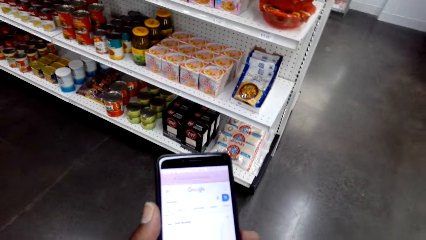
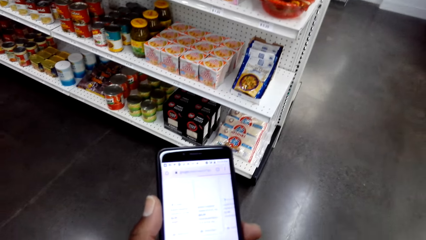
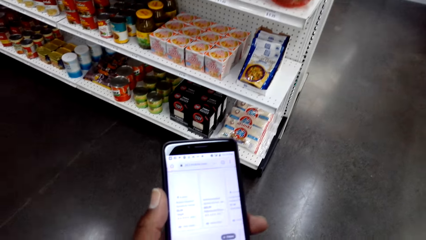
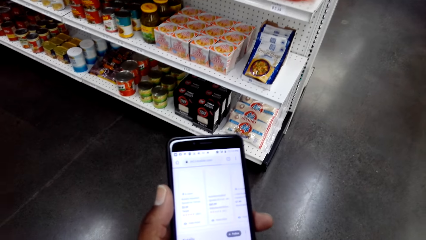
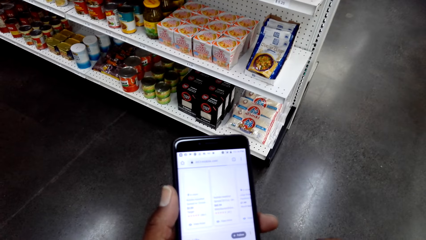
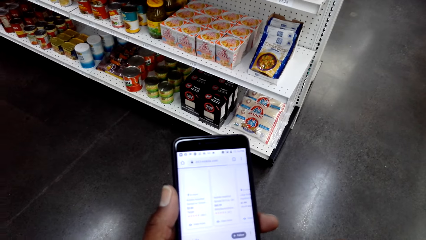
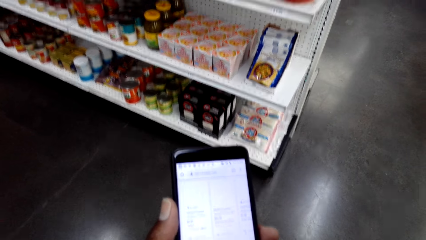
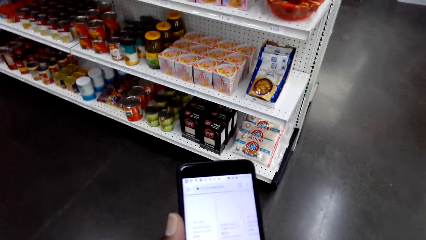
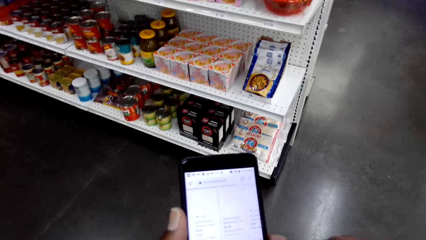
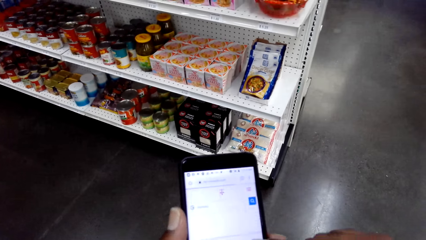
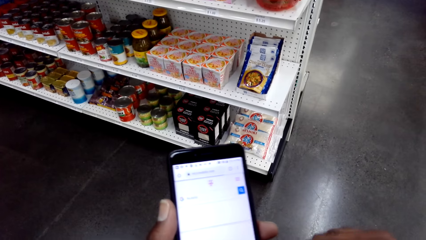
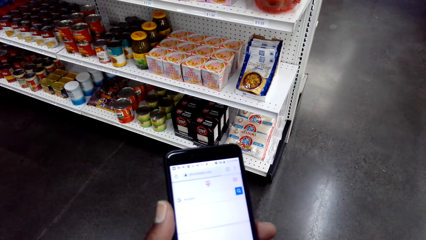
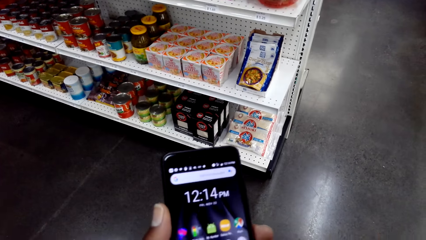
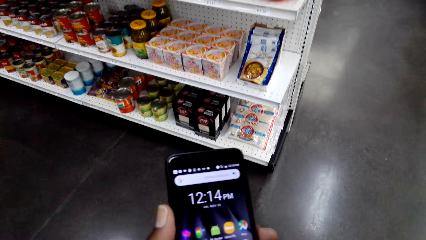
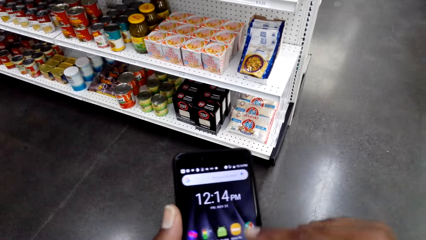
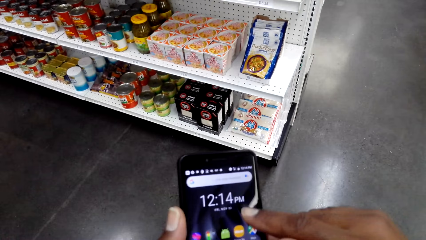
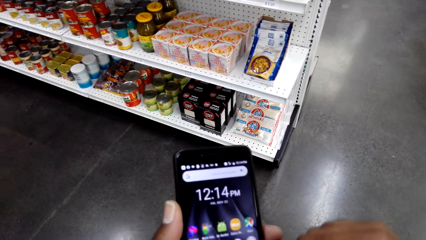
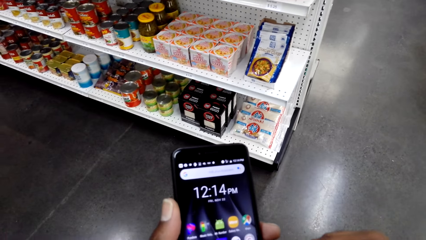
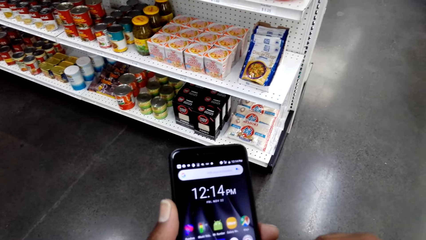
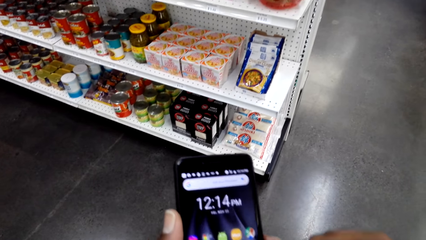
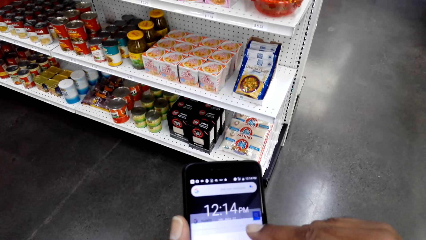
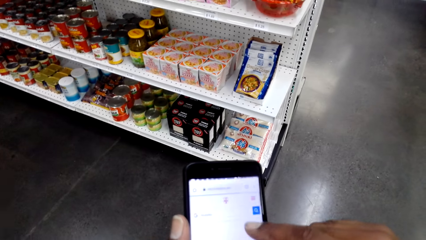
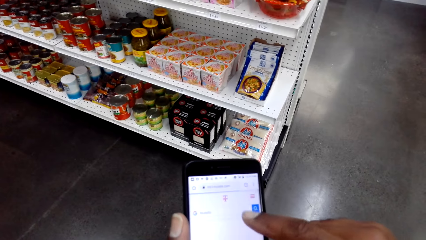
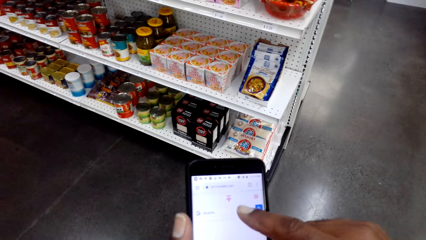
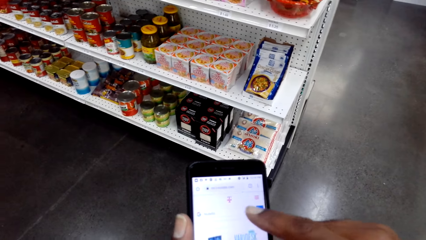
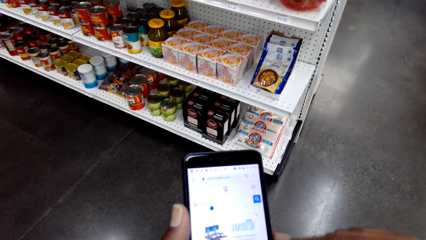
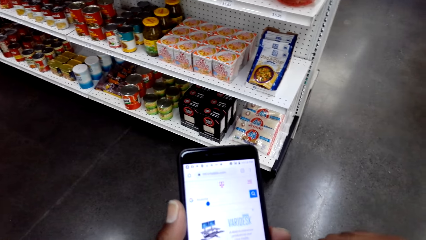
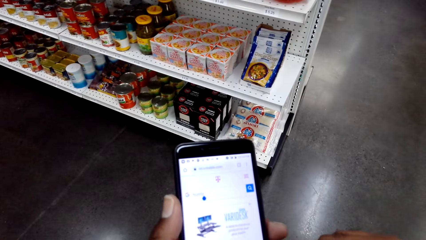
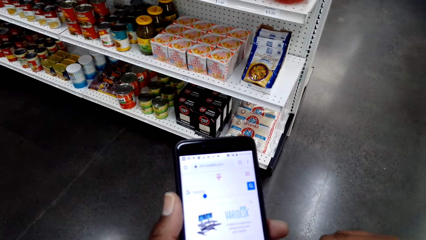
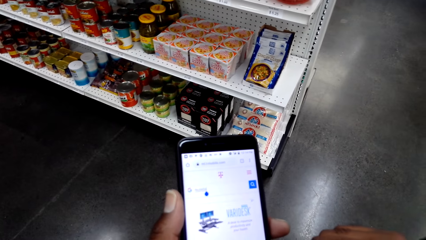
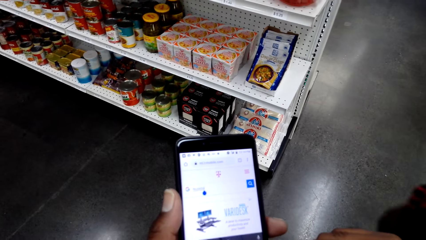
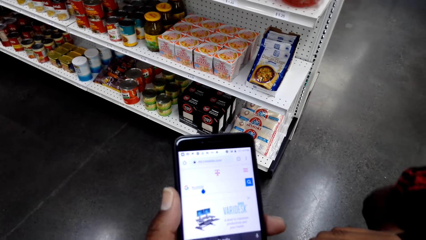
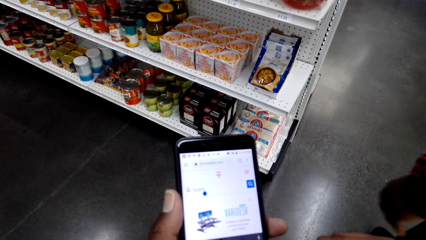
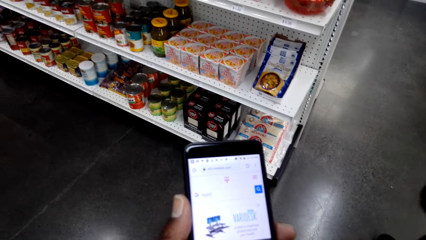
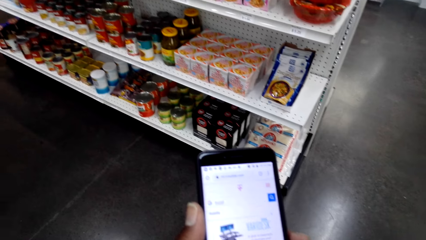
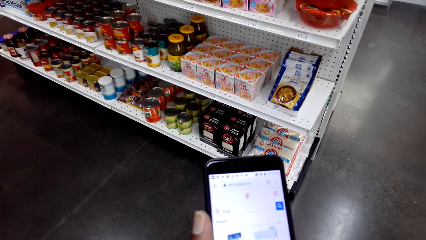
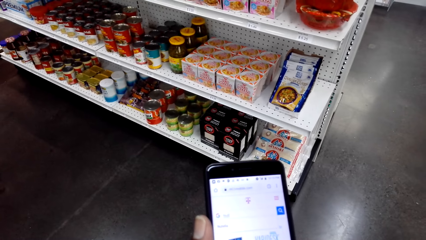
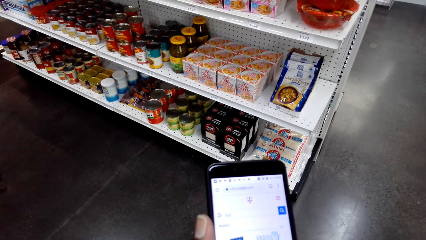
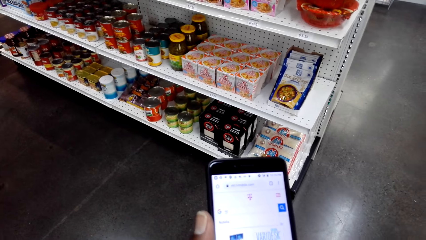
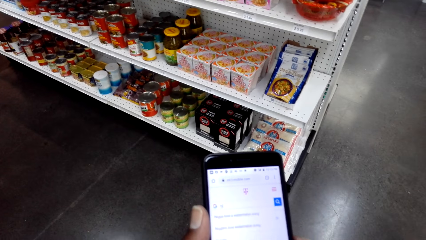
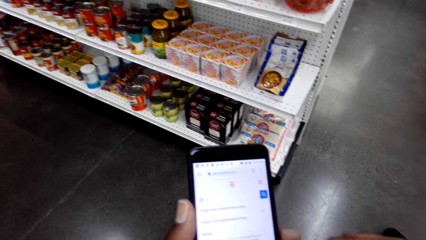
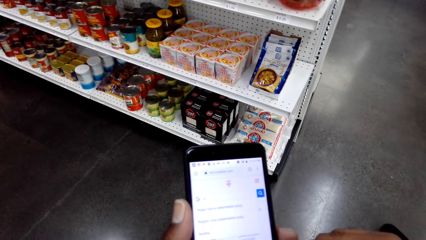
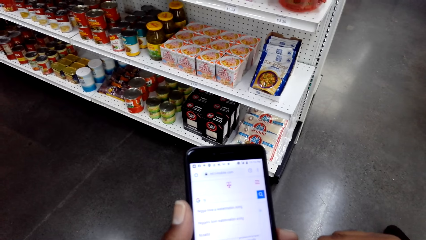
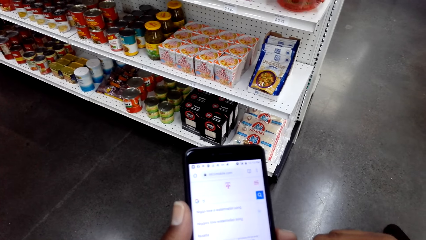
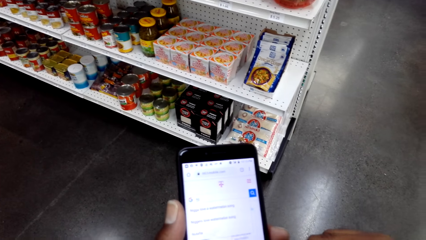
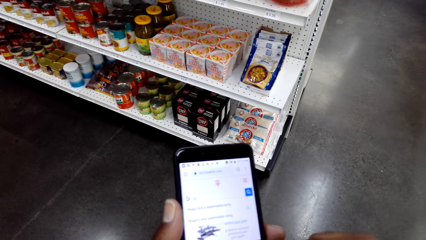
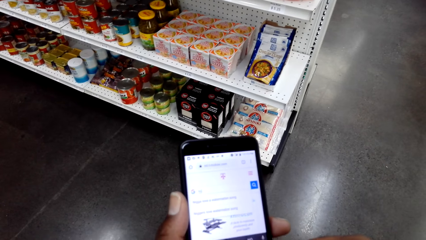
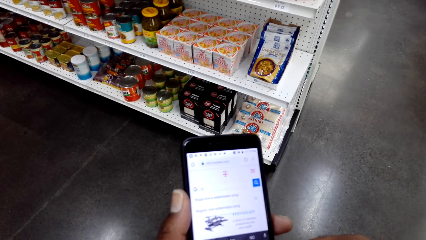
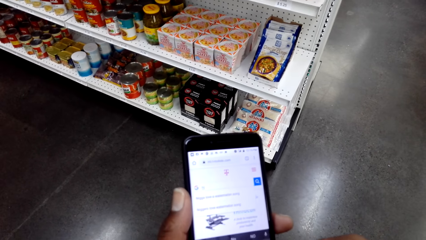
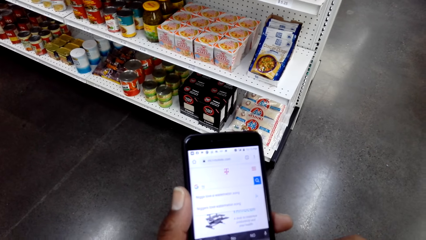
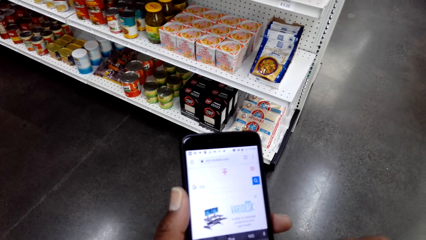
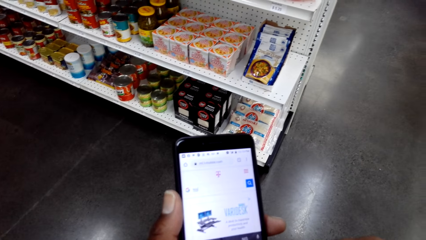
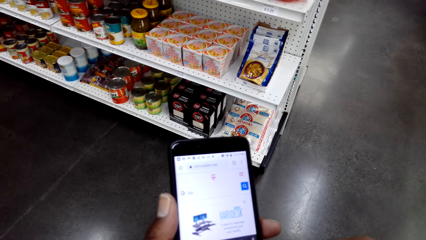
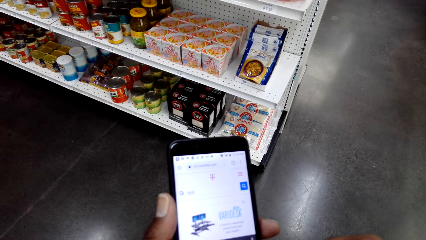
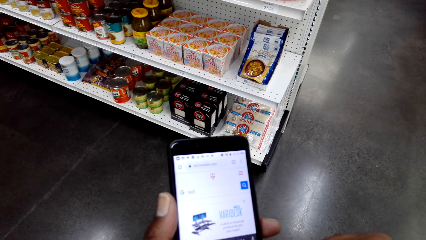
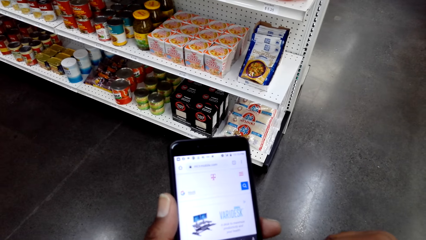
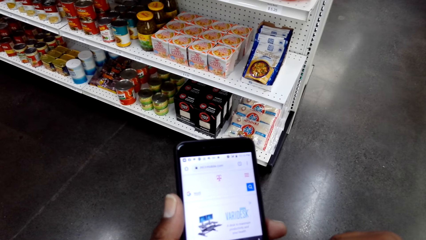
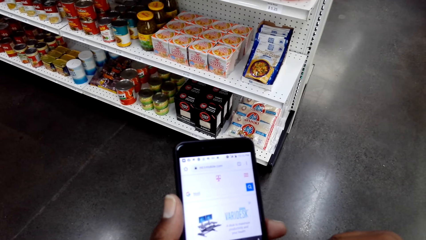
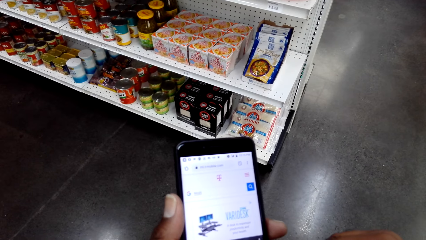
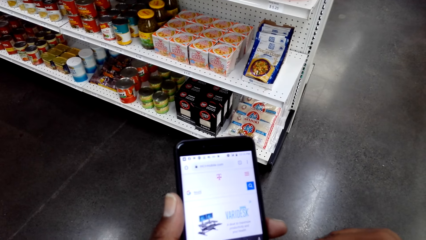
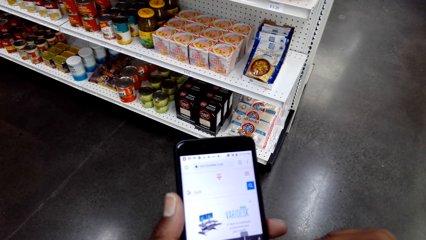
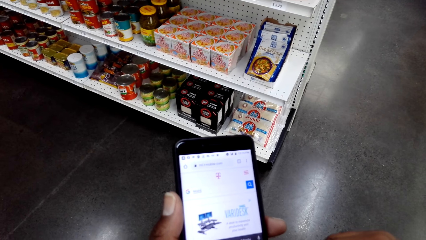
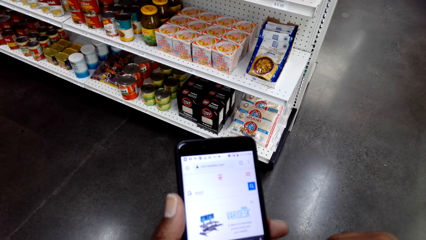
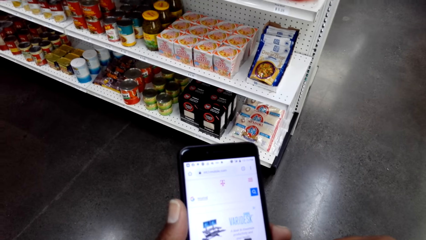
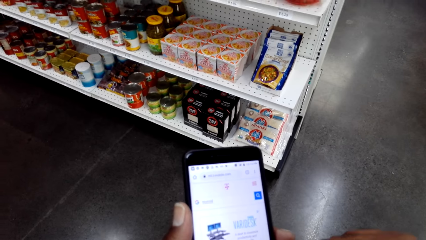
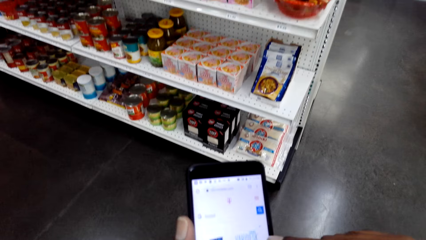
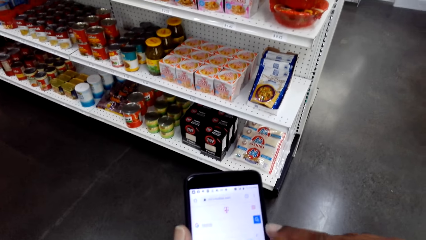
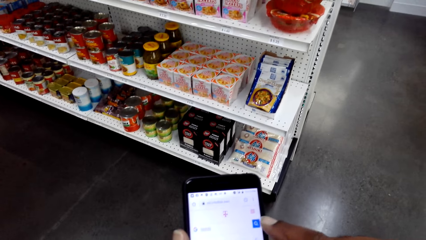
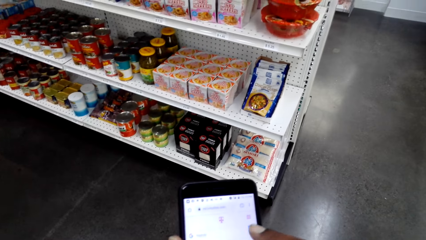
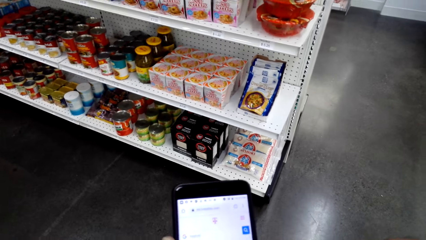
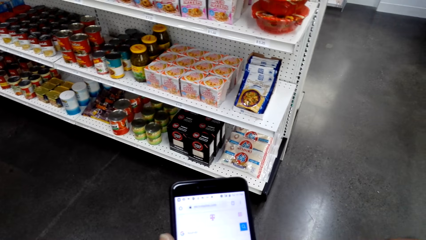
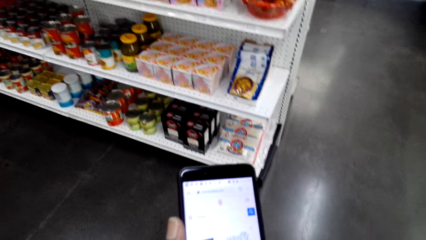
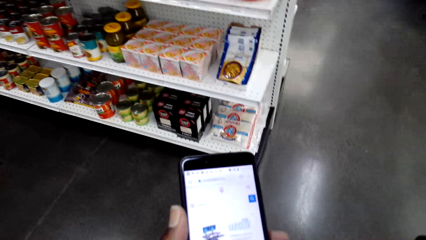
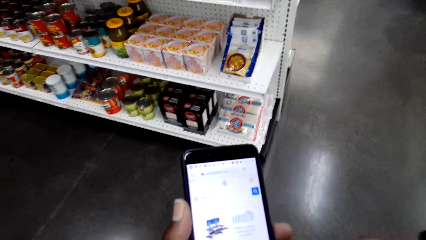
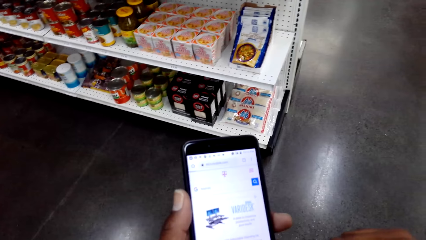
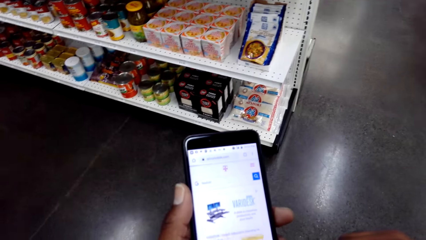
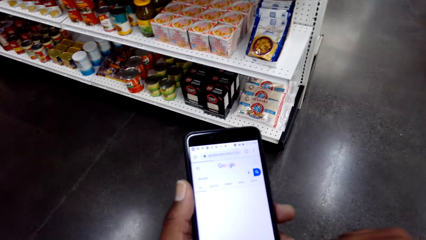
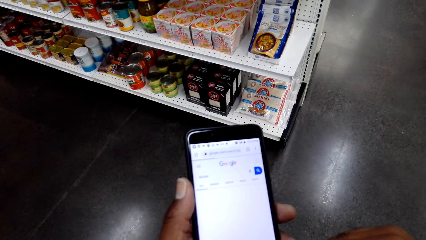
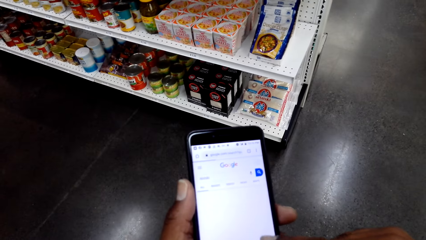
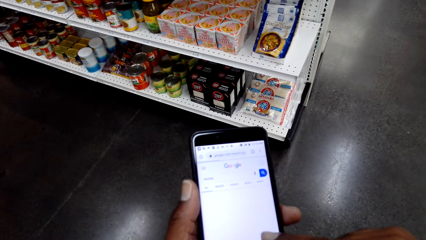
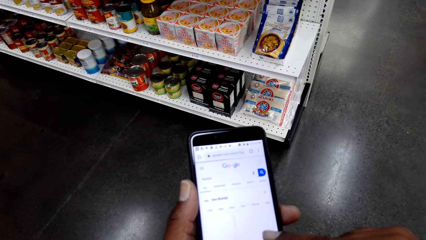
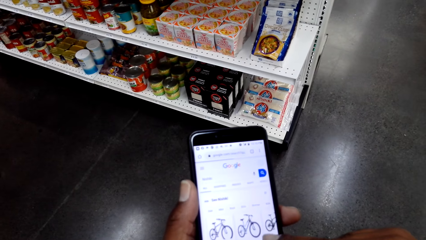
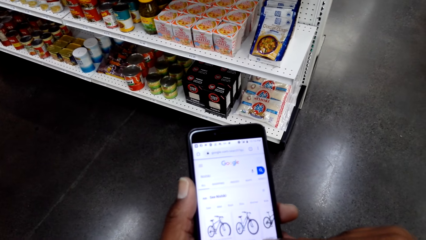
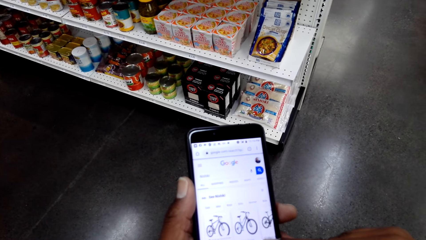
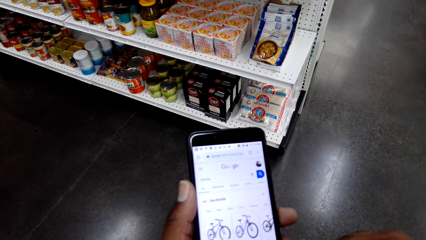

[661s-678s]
The camera wearer operates his phone.
